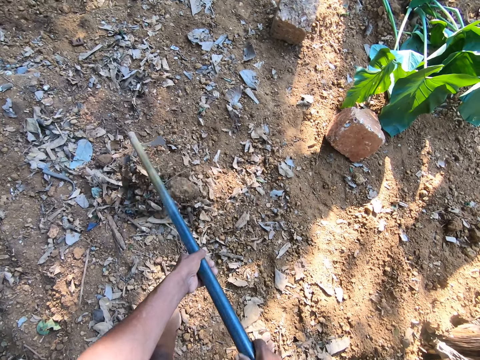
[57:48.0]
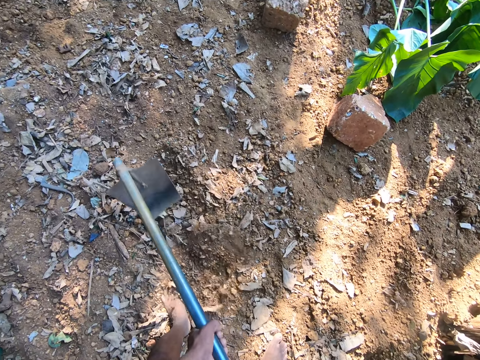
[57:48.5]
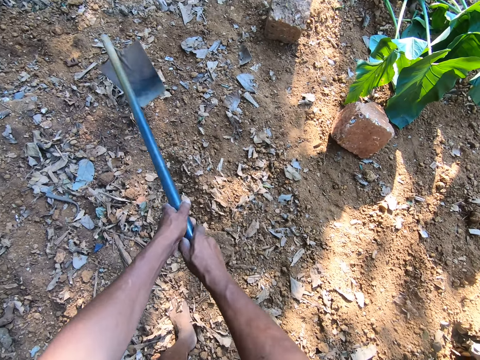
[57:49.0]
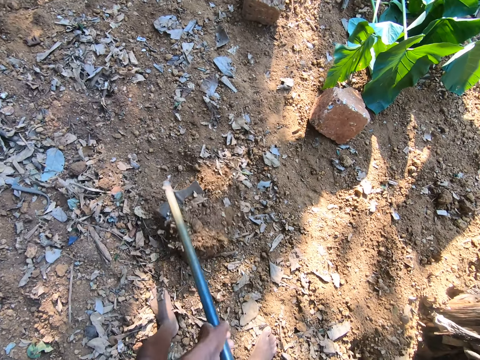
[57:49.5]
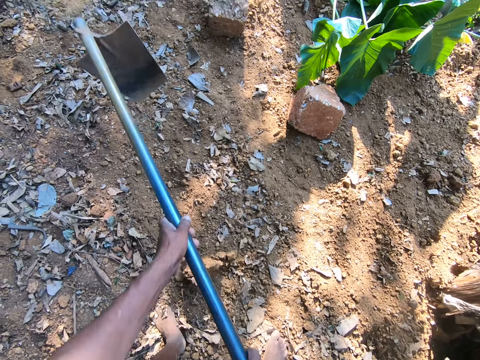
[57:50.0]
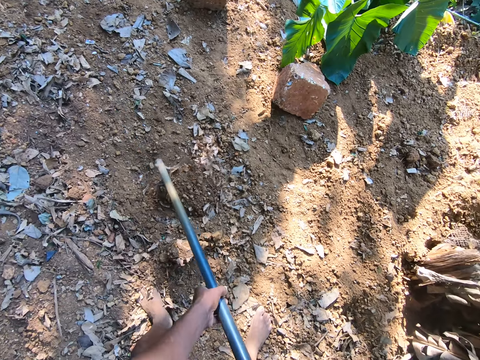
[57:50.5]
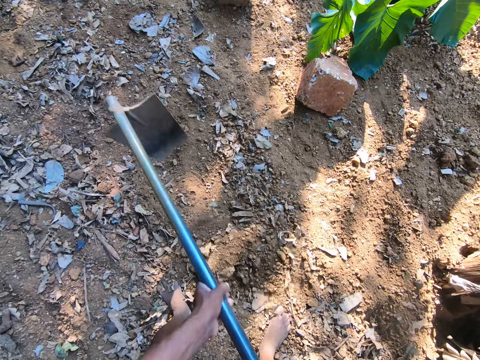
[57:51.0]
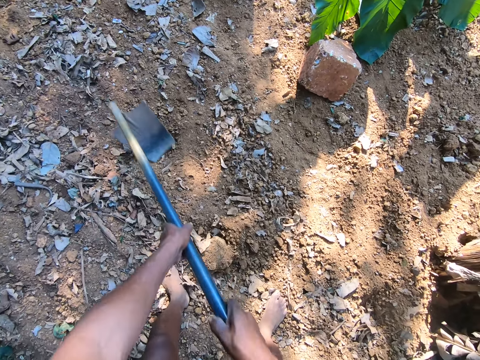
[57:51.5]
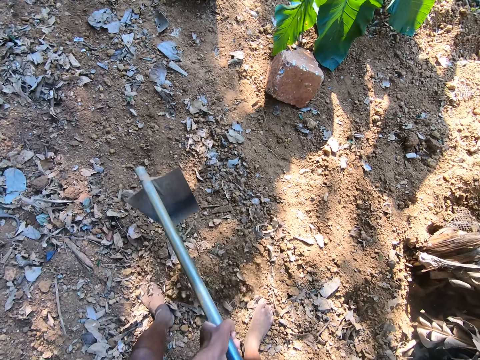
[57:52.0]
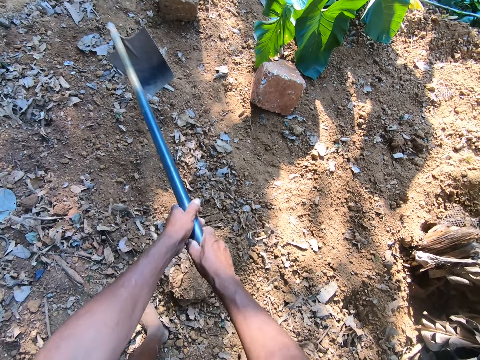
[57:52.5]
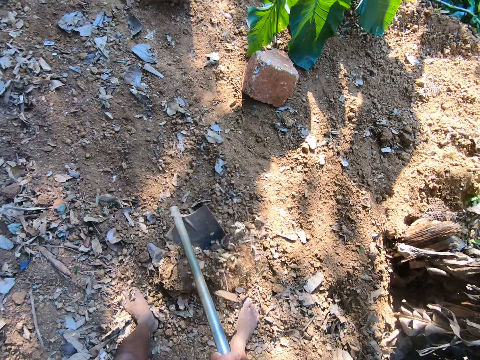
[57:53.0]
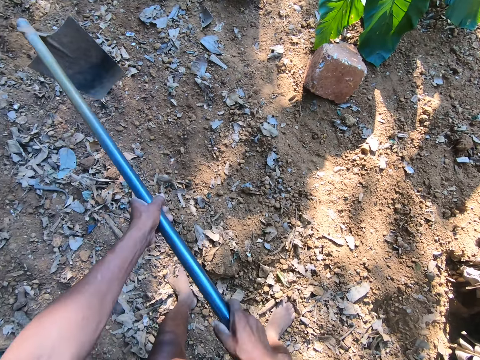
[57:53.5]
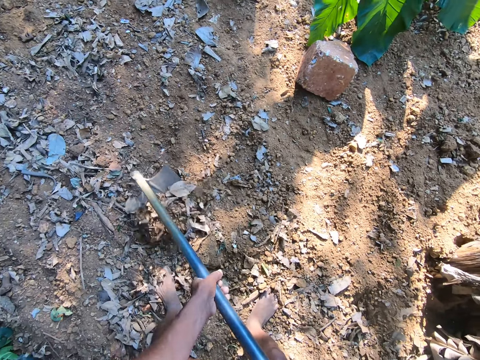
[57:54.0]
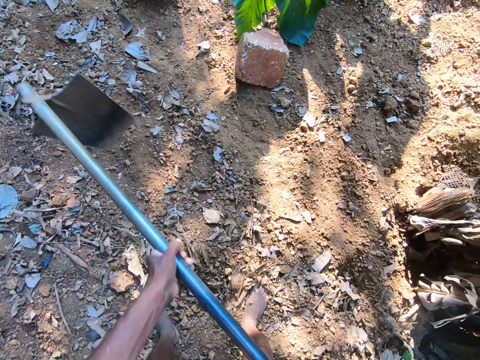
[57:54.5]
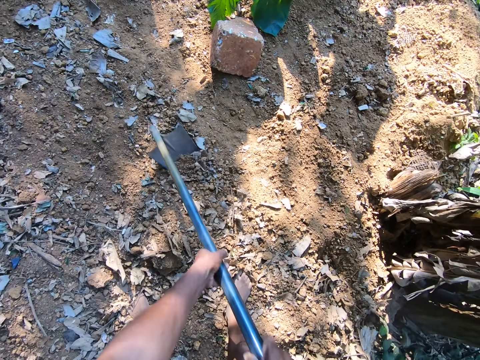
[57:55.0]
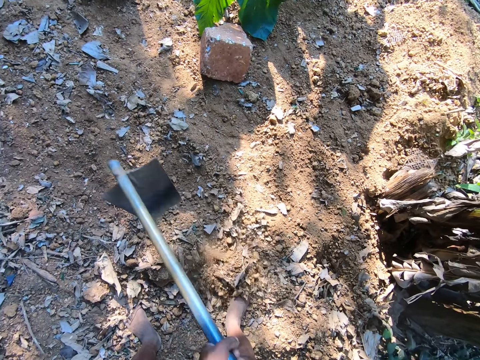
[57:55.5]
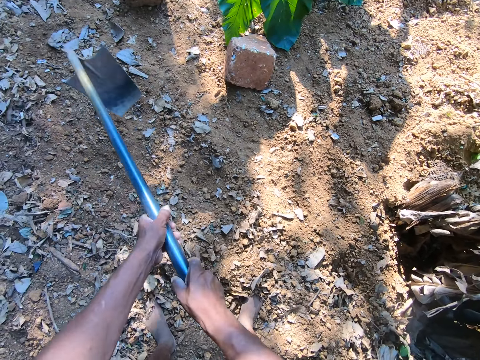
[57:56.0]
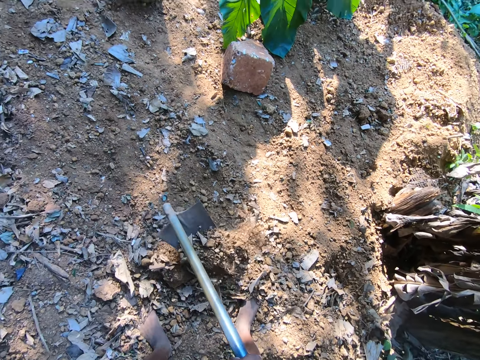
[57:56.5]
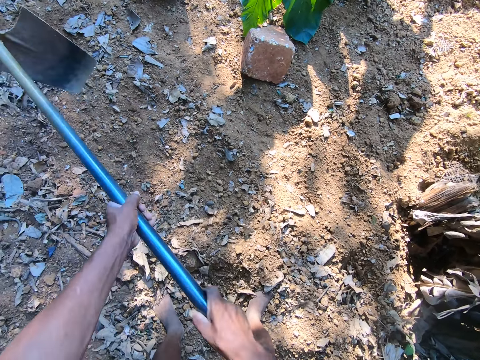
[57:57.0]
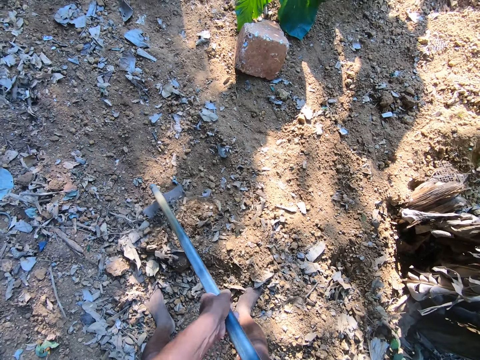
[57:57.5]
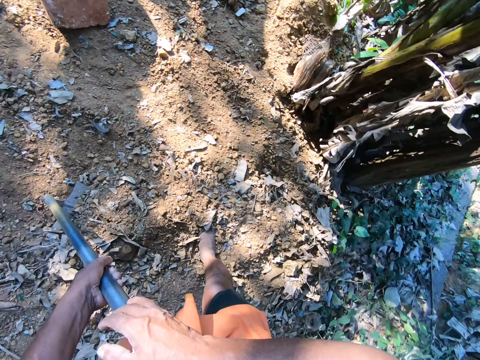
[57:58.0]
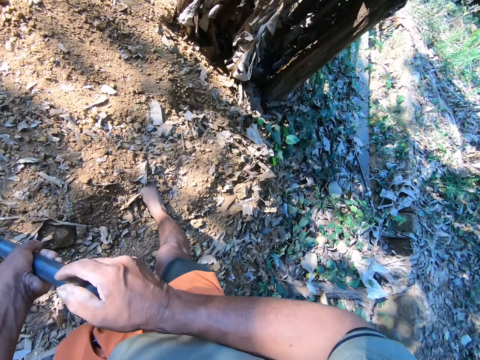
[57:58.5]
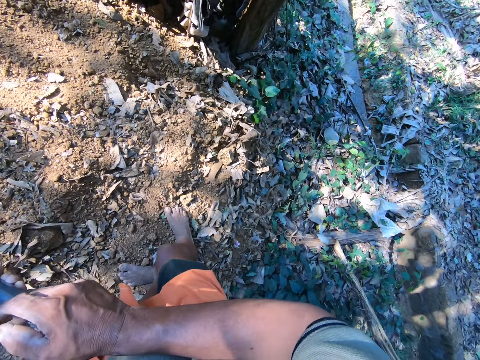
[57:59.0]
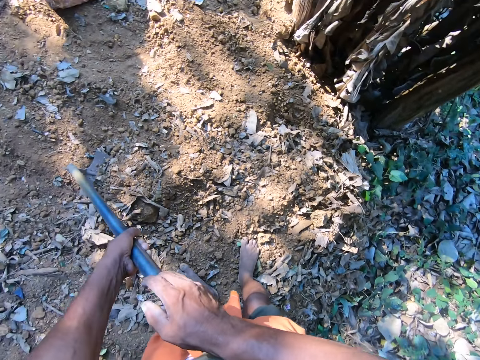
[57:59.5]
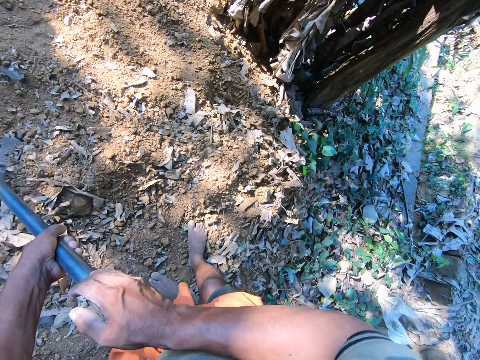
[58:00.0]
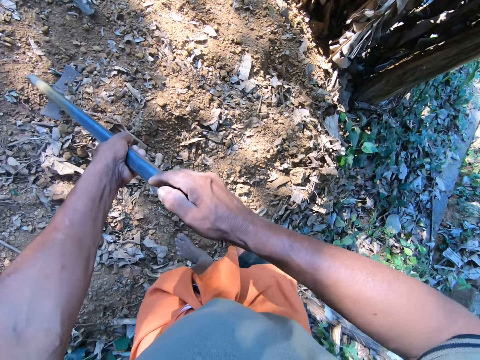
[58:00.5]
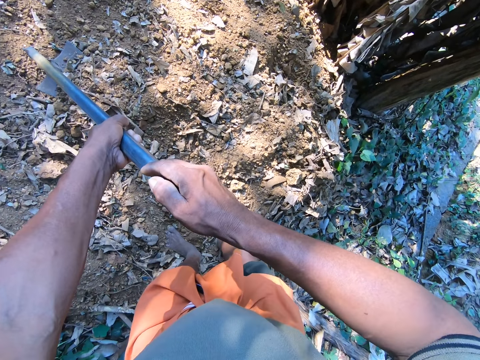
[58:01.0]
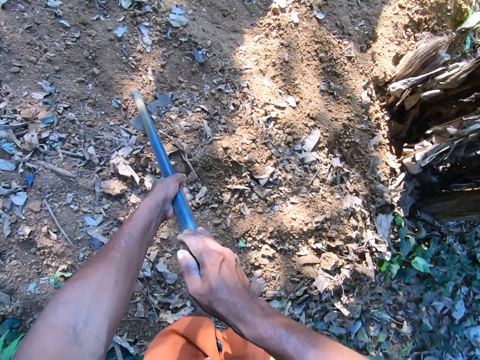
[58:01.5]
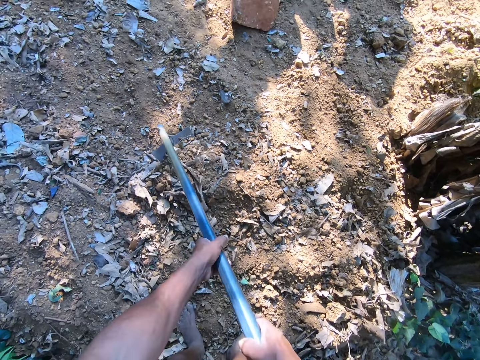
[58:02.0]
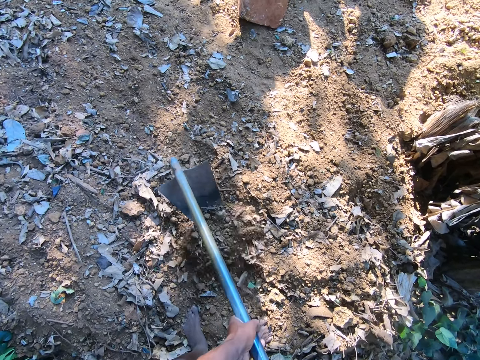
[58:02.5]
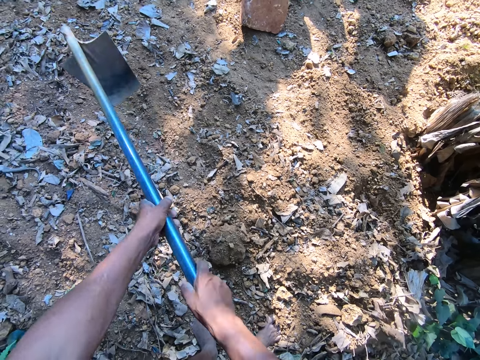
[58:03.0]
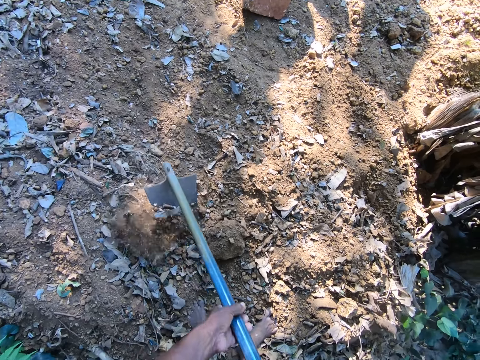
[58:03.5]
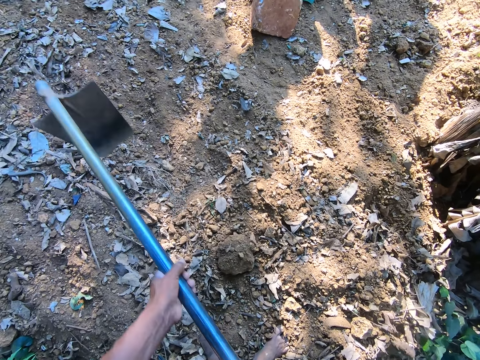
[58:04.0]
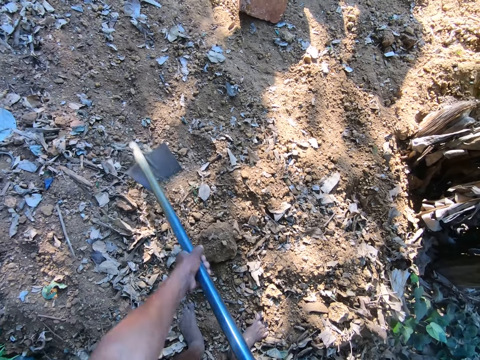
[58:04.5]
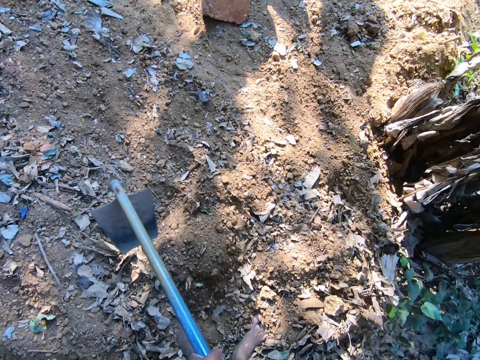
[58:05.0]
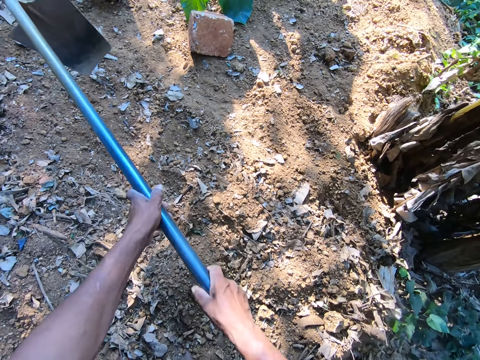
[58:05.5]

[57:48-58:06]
The camera wearer scoops debris on the ground with the hoe in both hands. They look around the ground. They dig the ground with the hoe.

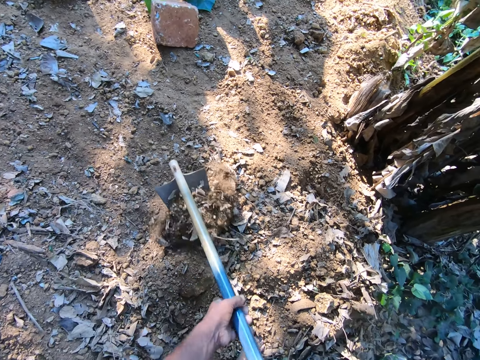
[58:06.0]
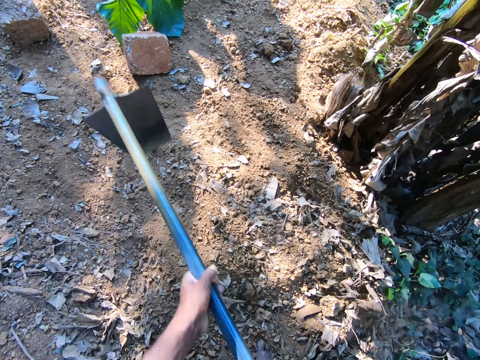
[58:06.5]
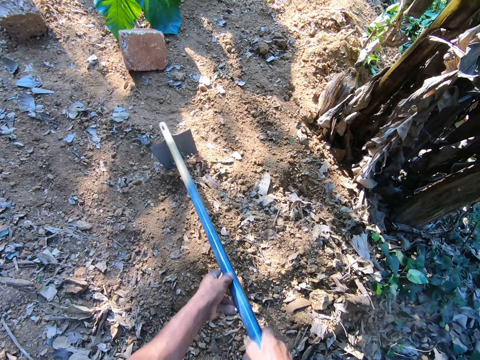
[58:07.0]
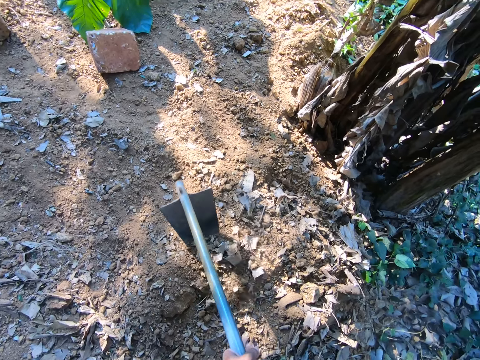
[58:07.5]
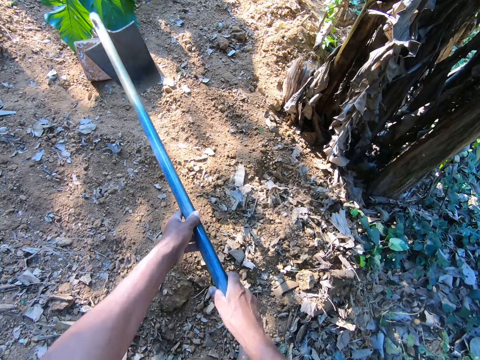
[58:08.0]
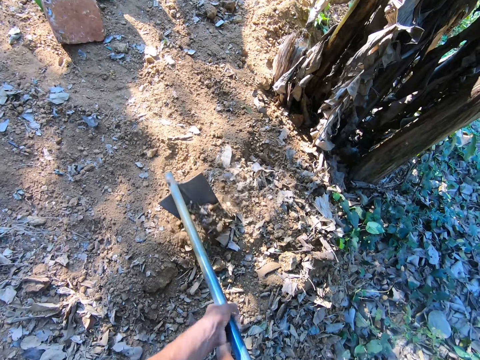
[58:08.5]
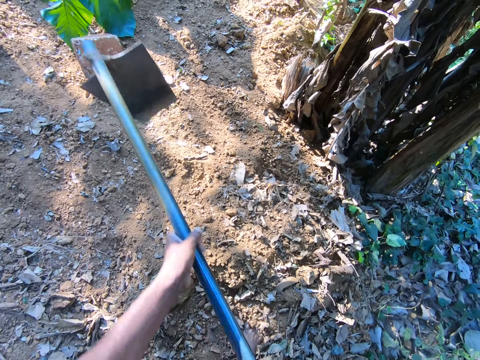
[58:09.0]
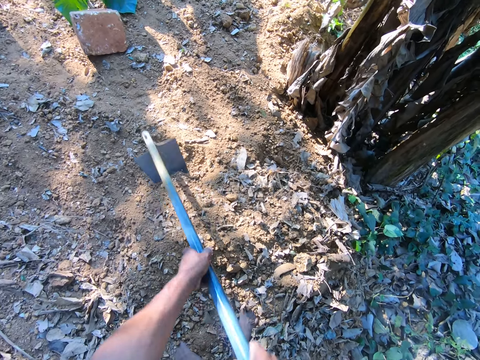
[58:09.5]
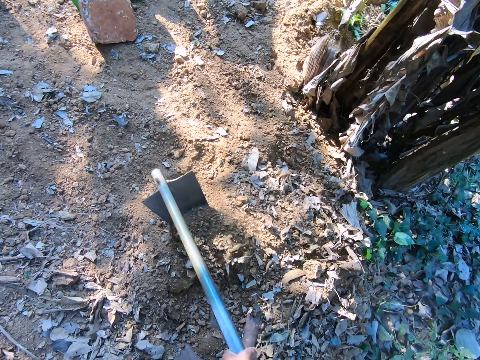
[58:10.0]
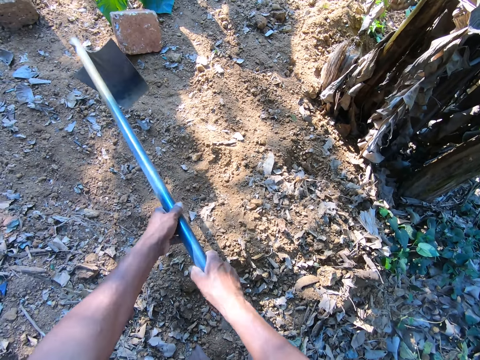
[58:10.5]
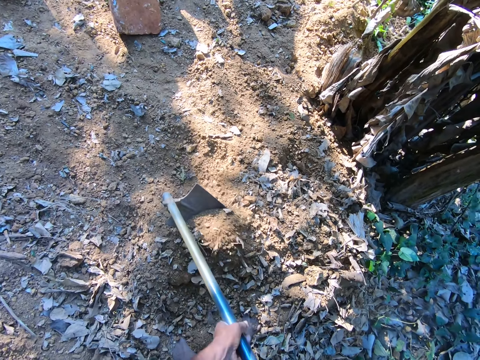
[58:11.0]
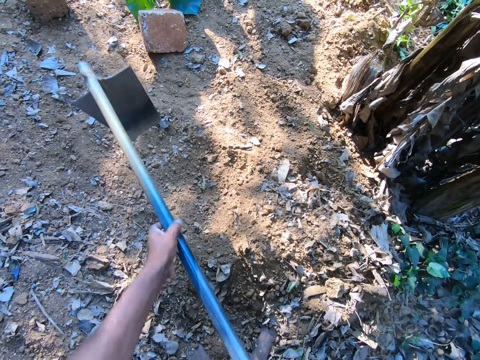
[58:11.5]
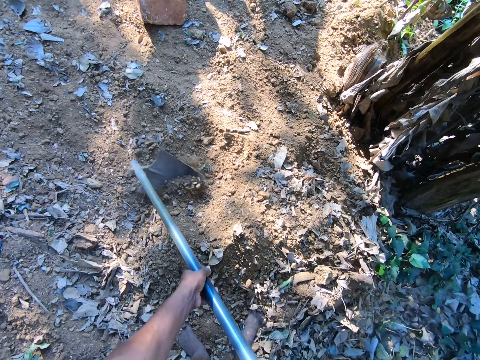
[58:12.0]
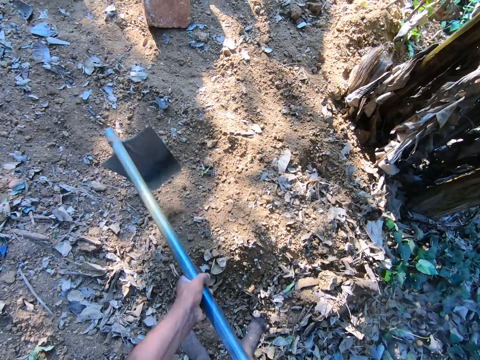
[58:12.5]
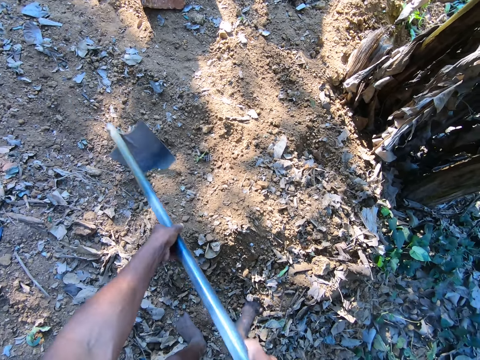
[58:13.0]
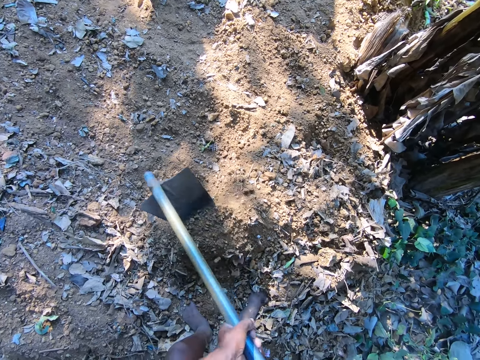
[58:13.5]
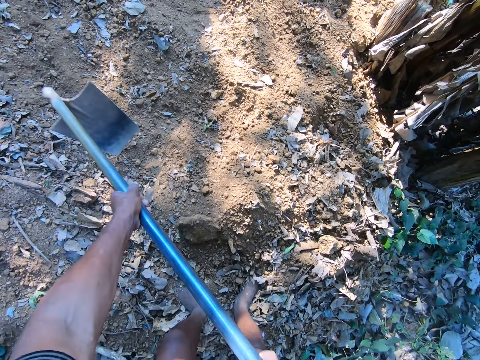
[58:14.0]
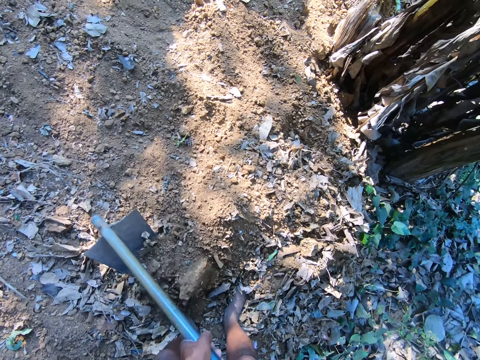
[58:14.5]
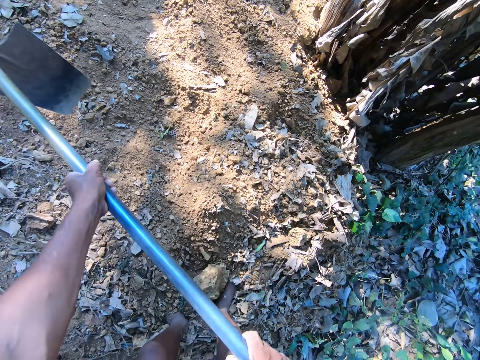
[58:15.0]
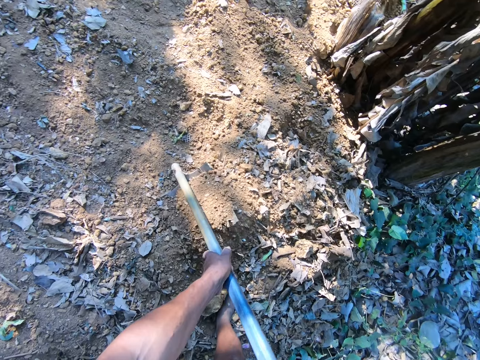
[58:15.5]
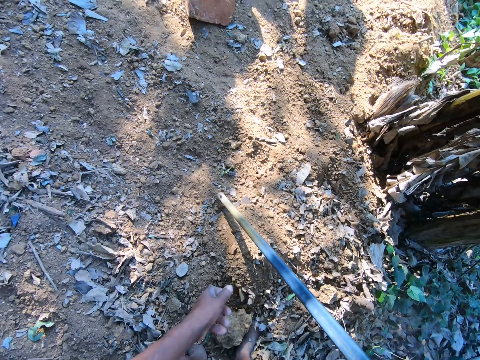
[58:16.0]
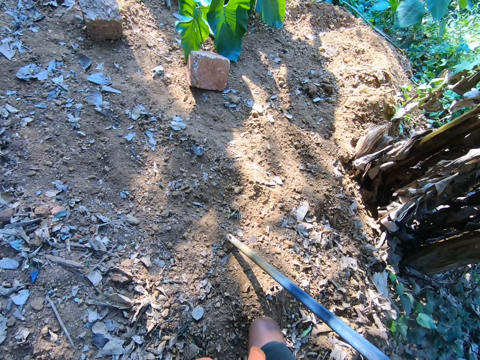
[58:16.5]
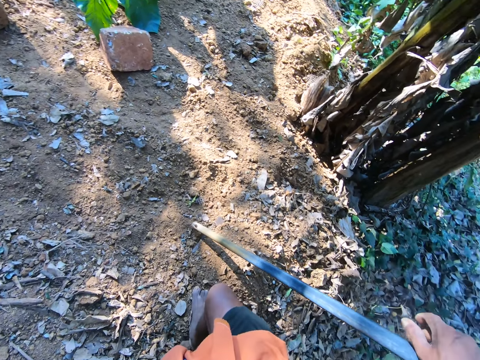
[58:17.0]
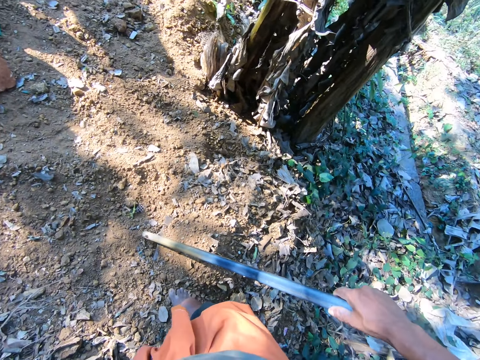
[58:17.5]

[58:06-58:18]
The camera wearer places the hoe on the ground with both hands. He holds the hoe in his right hand. He looks around the ground.
